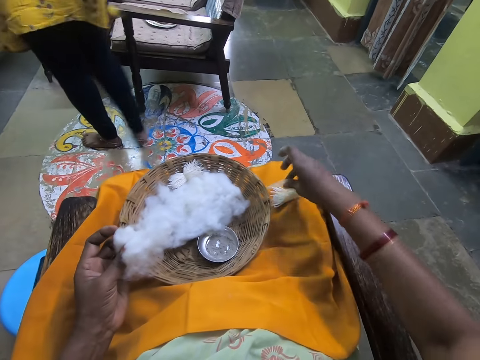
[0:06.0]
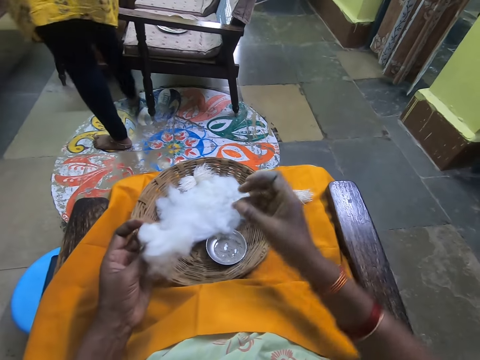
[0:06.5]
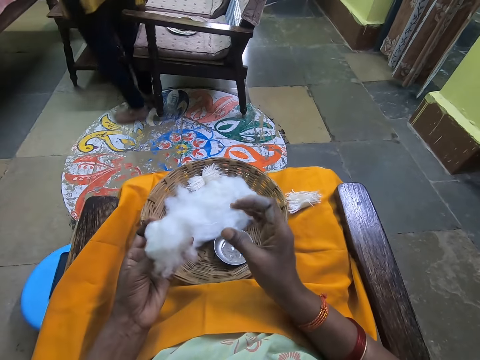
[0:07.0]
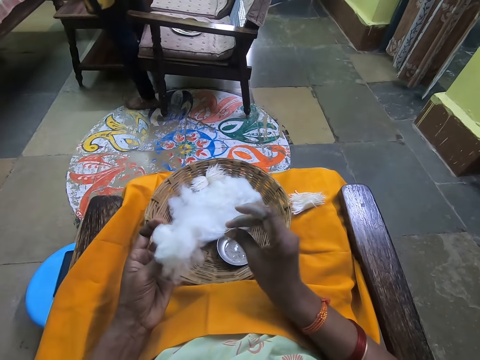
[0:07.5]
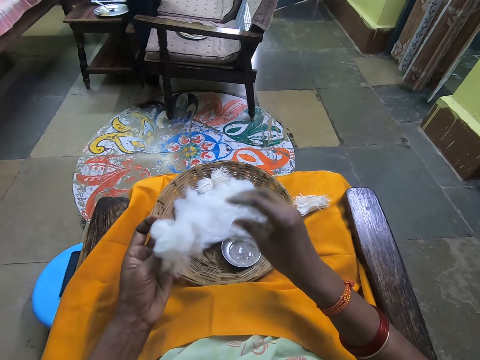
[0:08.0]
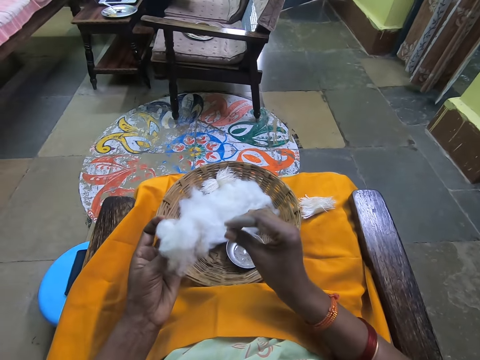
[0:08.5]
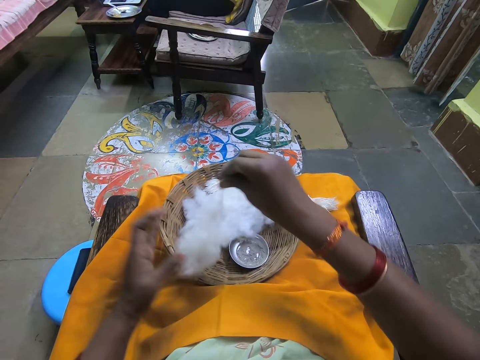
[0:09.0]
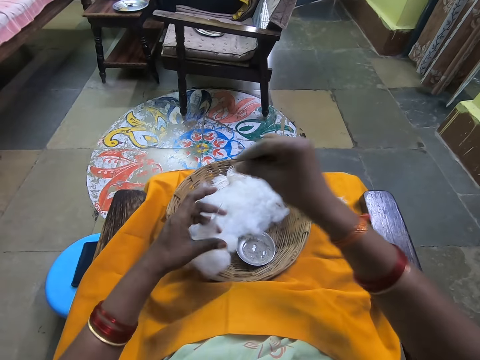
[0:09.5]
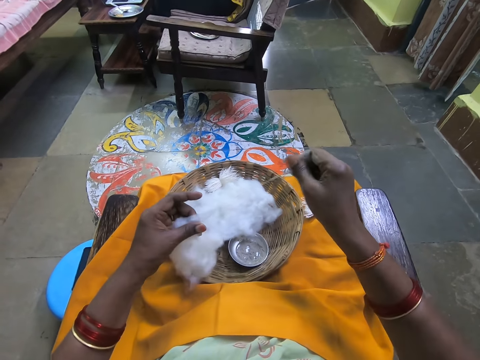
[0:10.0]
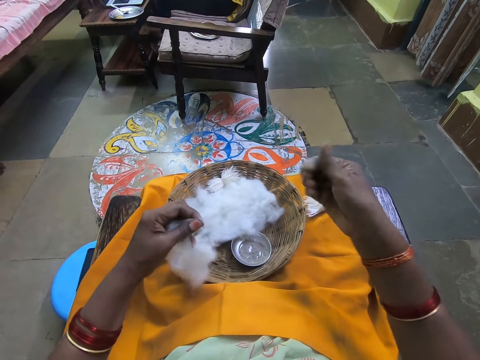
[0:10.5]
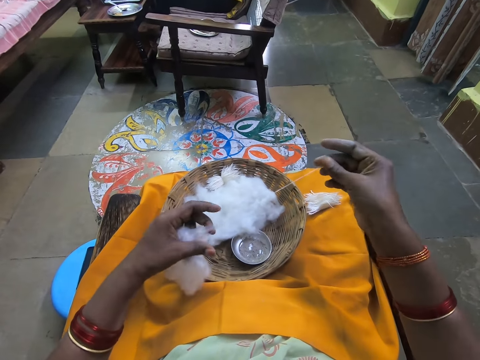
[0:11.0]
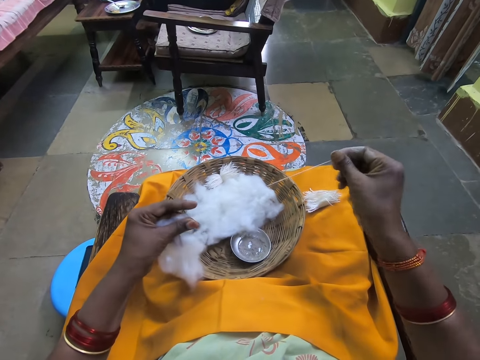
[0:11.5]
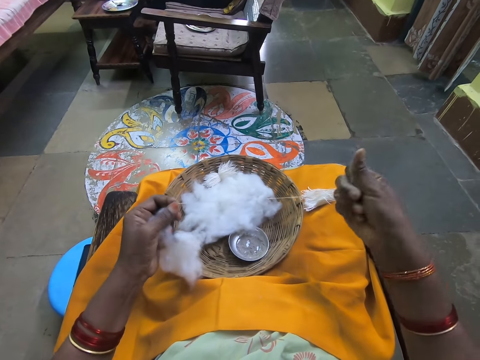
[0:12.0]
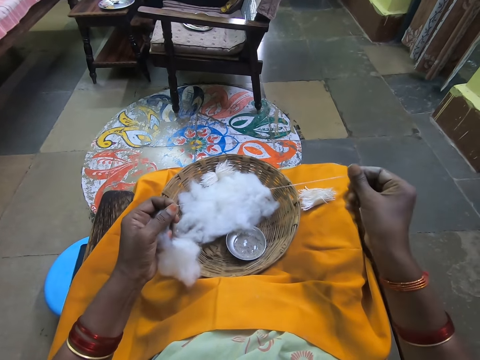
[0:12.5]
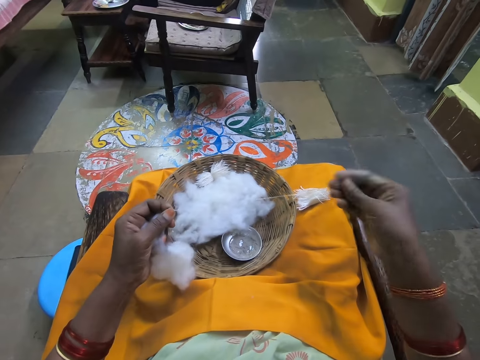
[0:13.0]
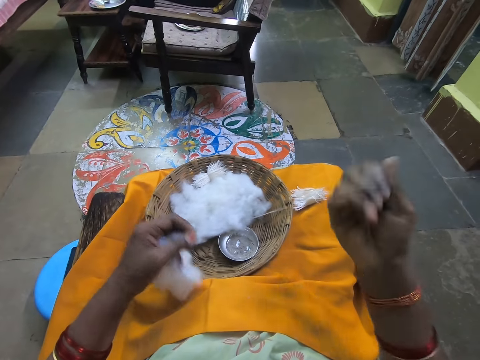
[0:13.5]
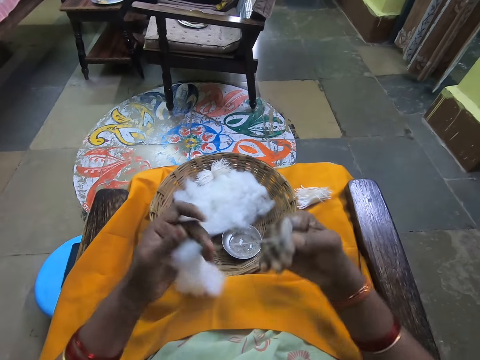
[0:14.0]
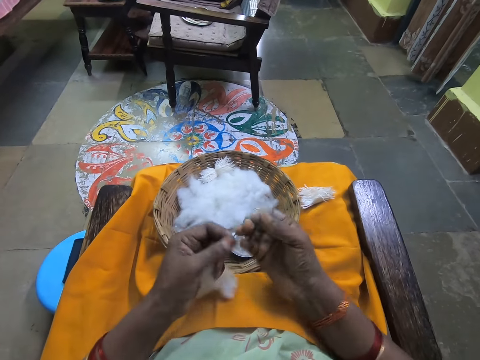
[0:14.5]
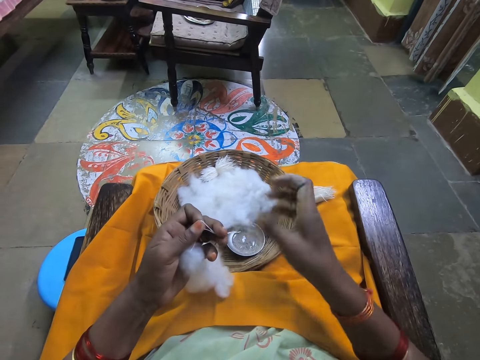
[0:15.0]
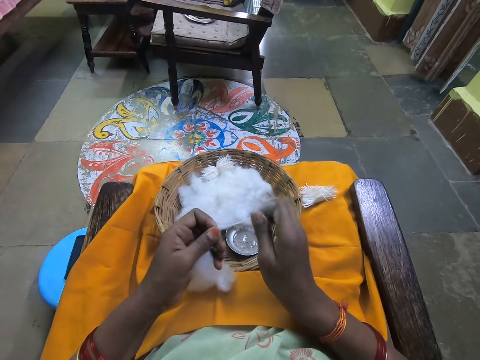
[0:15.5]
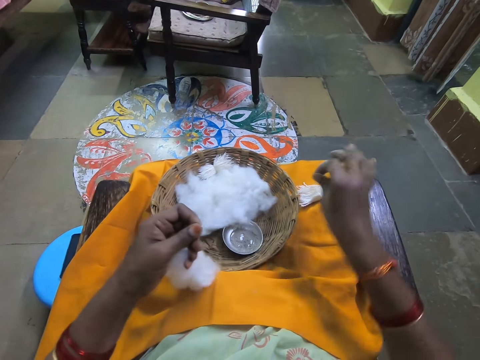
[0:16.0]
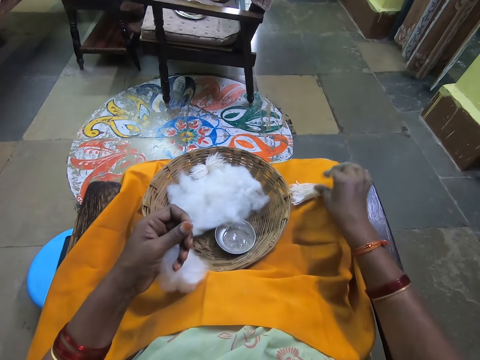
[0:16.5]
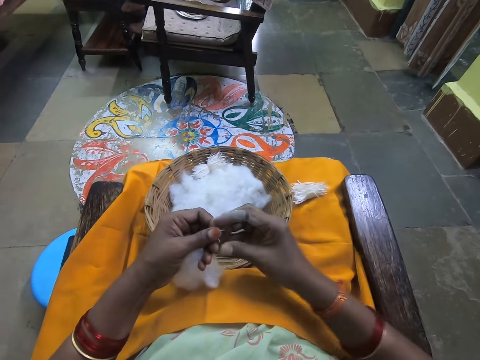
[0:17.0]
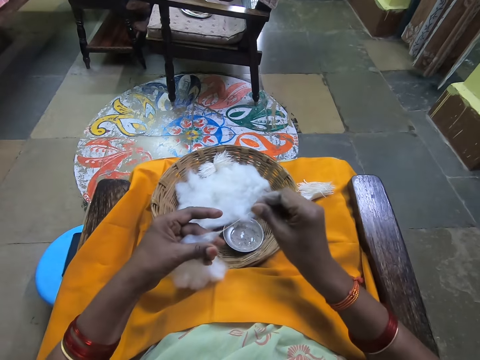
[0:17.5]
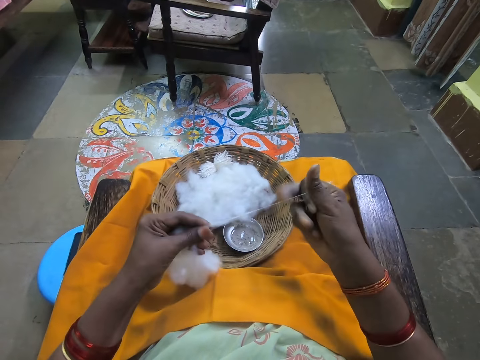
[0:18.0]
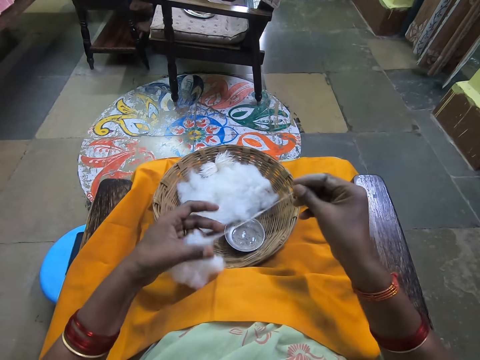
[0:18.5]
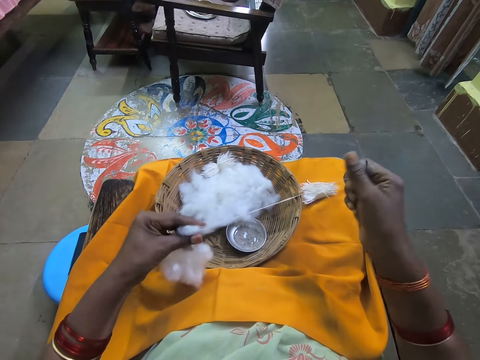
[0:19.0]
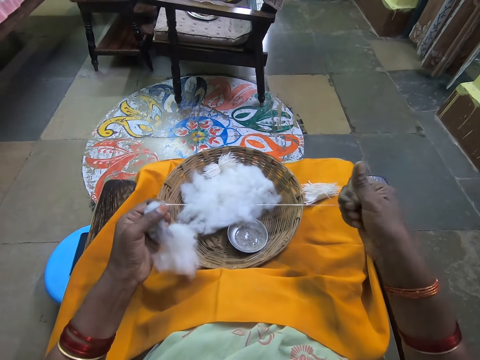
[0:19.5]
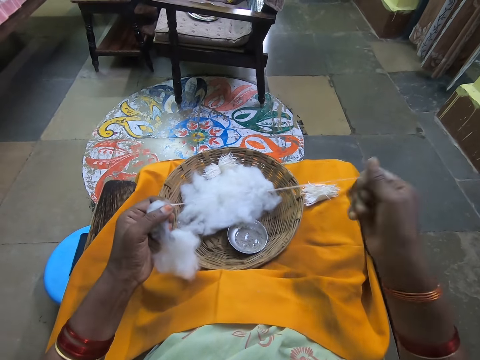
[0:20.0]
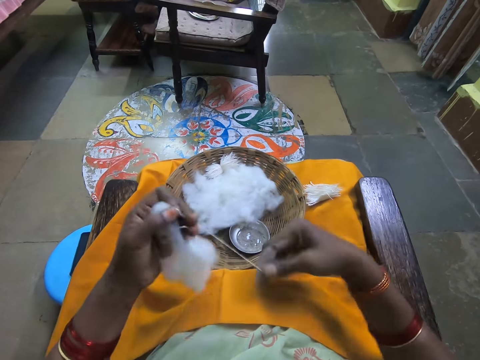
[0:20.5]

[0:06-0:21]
The camera wearer places the cotton wool on the other cotton wool on her lap. She rolls the cotton wool with her finger. She draws the wool onto the lap. She places the cotton on the other cottons. She rolls the cotton wool with her finger.

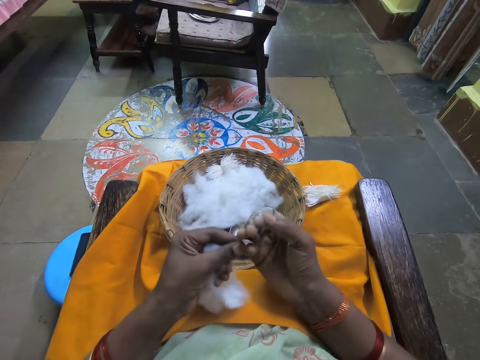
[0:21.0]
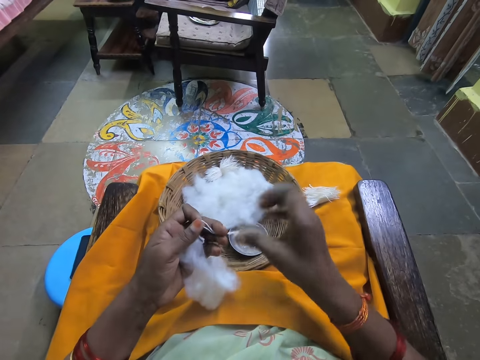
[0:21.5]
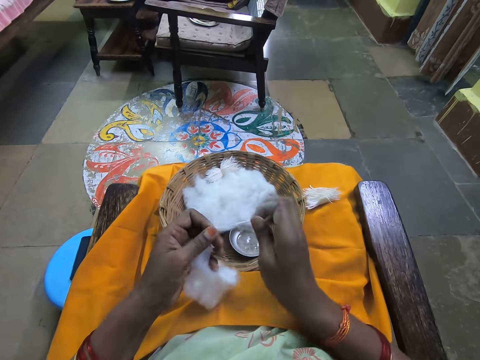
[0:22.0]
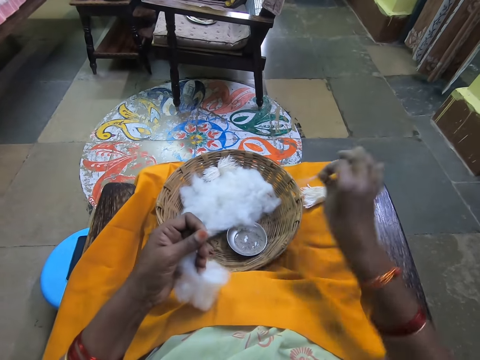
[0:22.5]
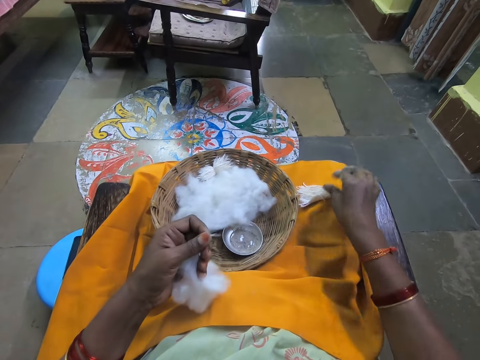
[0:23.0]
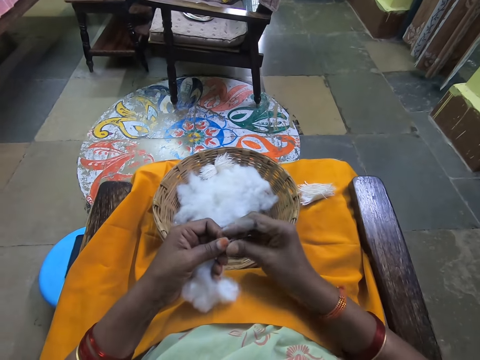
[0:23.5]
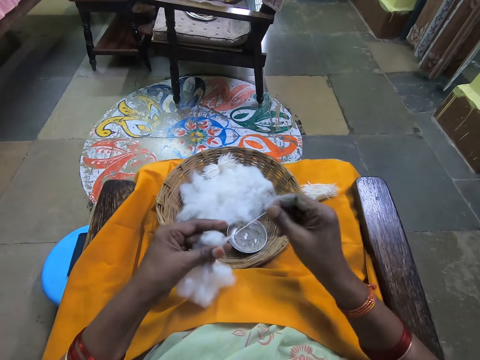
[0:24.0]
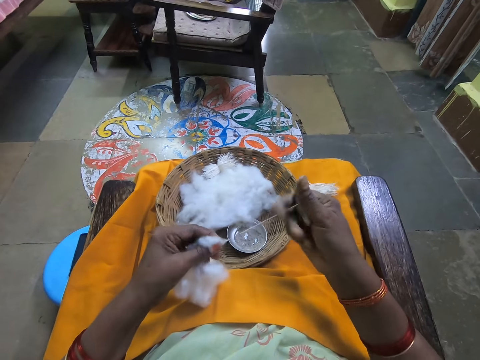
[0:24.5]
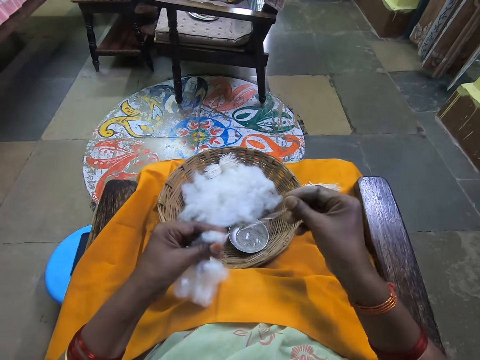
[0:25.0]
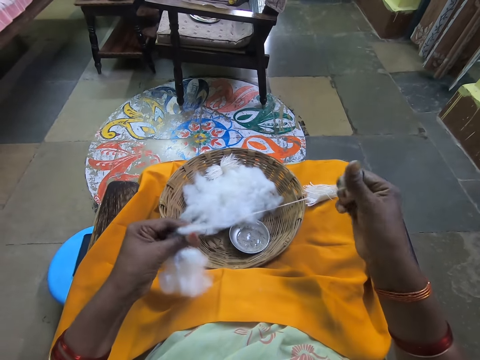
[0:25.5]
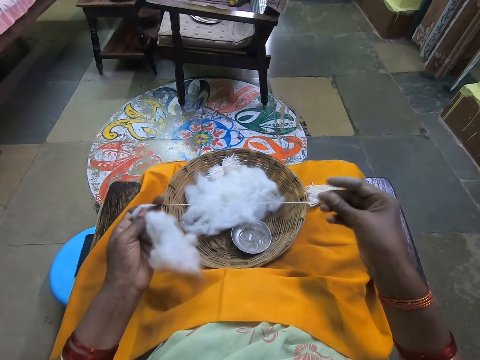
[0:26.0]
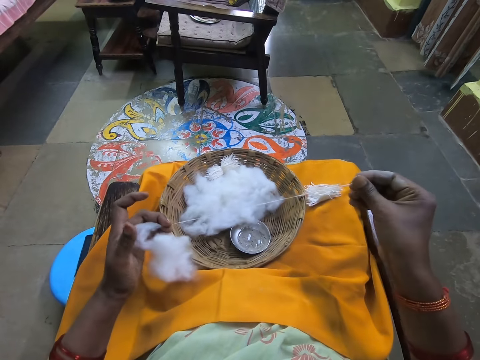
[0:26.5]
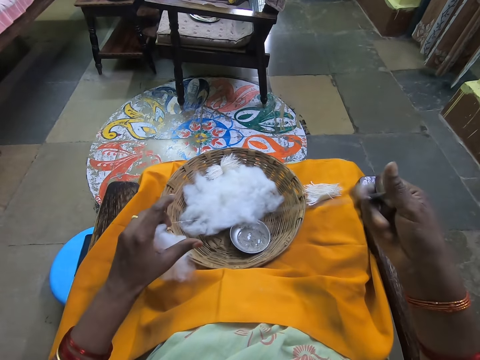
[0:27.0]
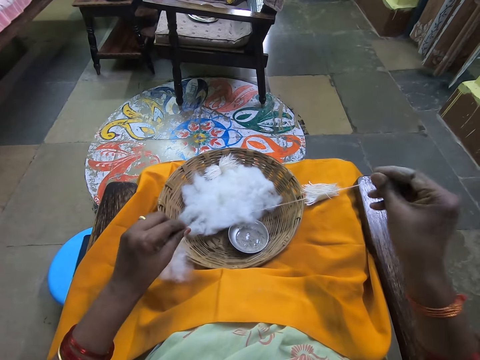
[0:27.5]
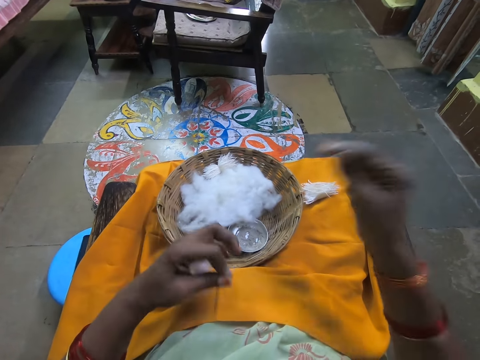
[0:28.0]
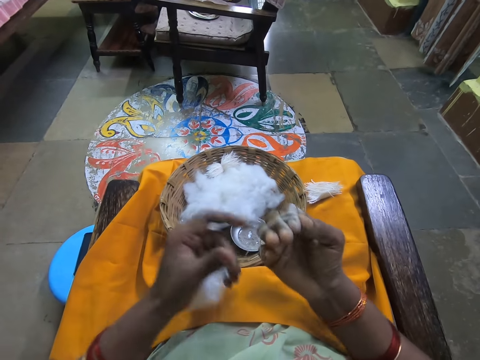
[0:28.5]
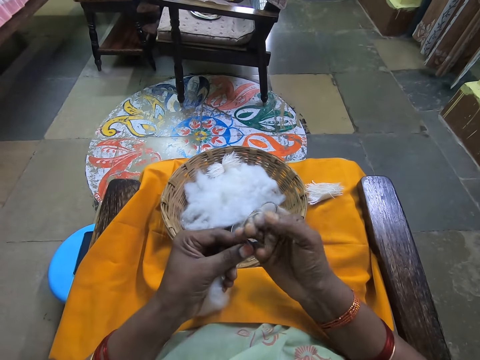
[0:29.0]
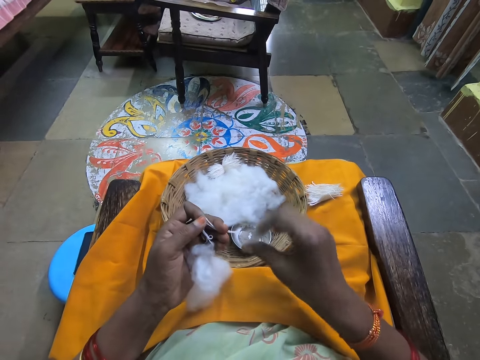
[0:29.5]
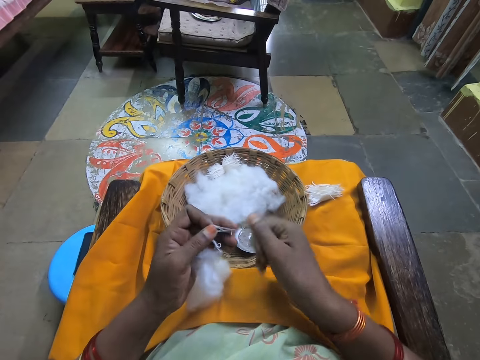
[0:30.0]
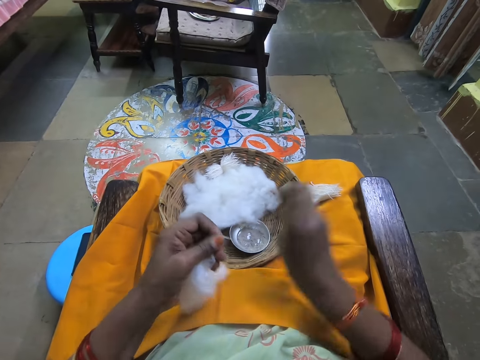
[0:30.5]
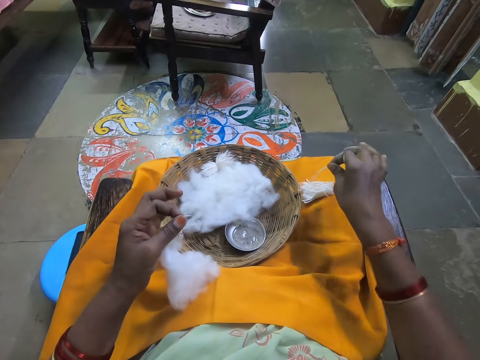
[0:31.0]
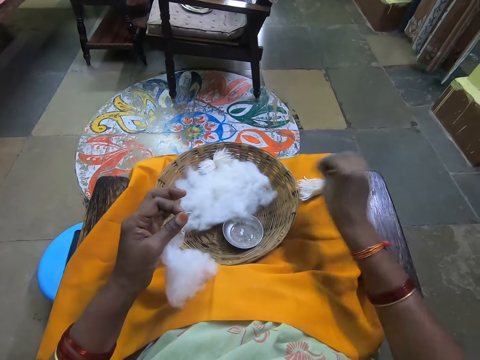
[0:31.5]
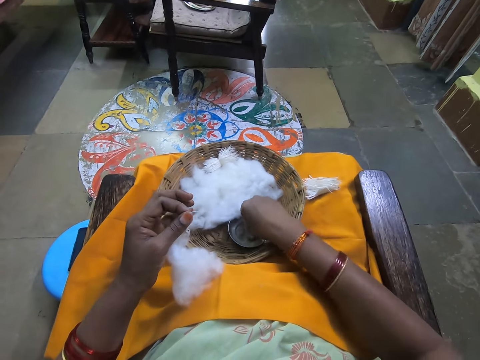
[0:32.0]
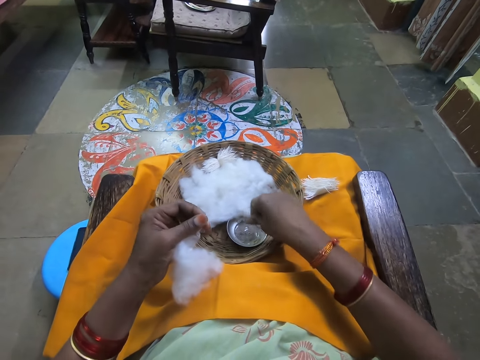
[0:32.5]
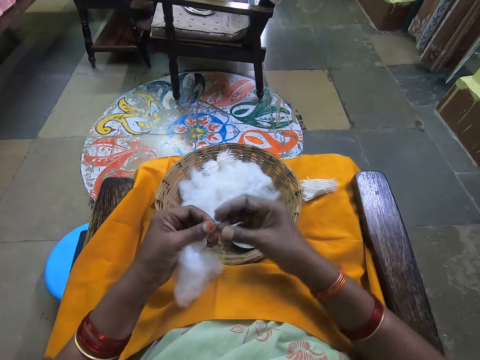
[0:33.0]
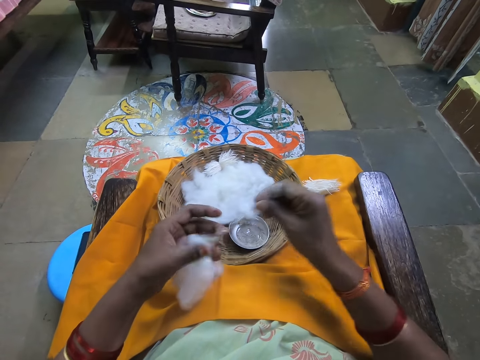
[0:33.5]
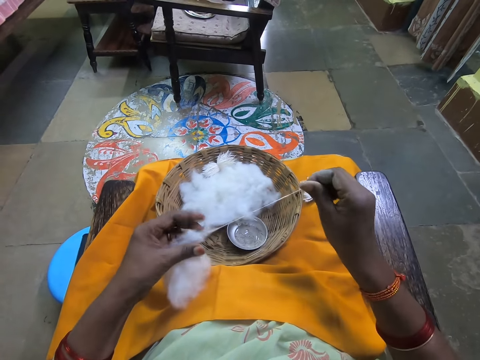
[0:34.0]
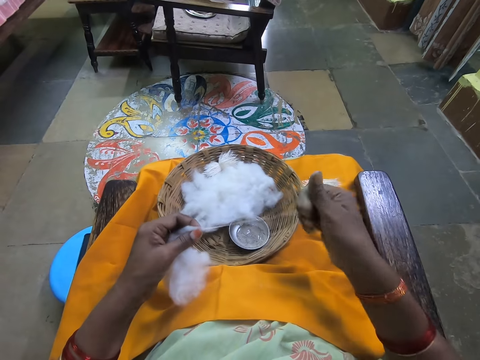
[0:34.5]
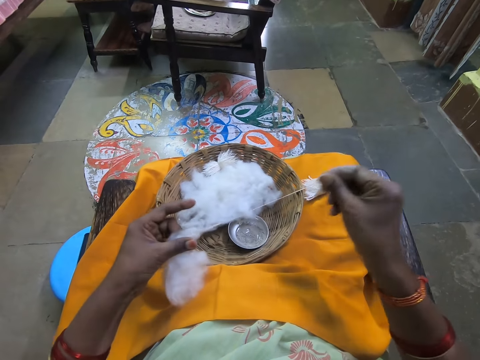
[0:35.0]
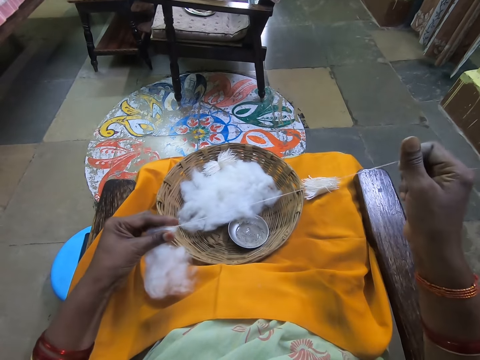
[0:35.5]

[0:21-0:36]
The camera wearer places the cotton on the other cottons. She rolls the cotton wool with her finger. She places the cotton on the other cottons. She dips her finger in a powder. She rolls the cotton wool with her finger.
